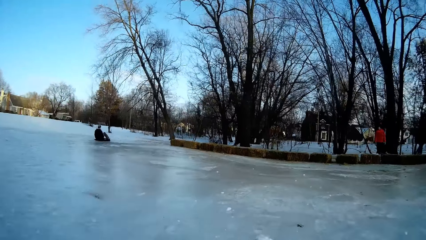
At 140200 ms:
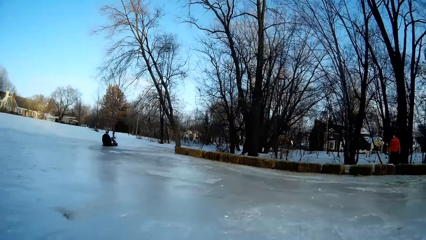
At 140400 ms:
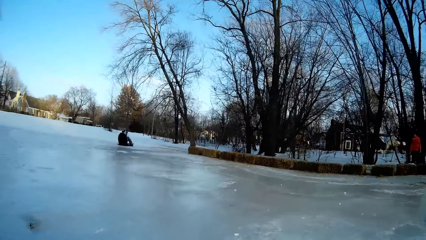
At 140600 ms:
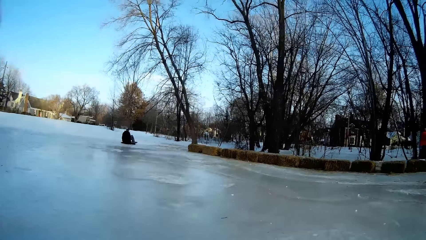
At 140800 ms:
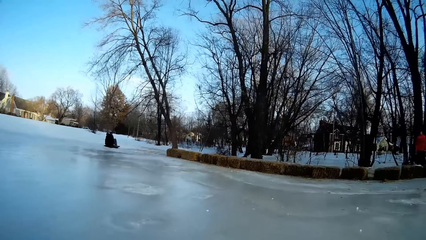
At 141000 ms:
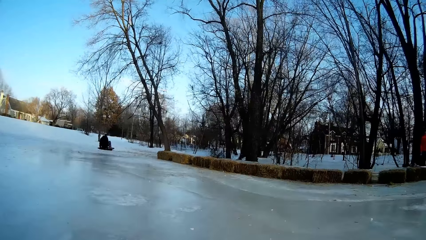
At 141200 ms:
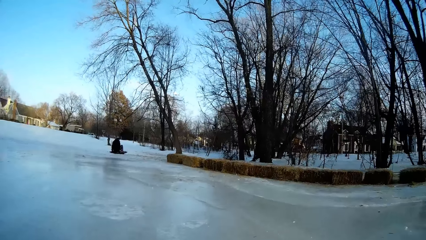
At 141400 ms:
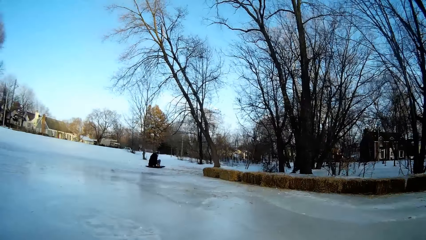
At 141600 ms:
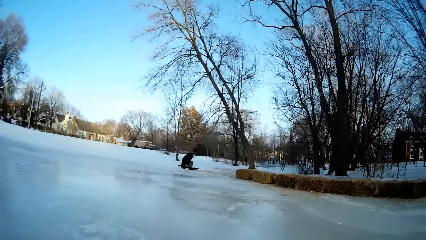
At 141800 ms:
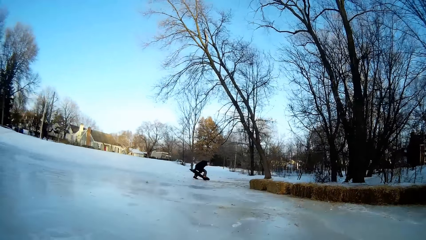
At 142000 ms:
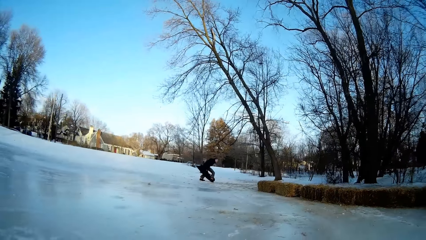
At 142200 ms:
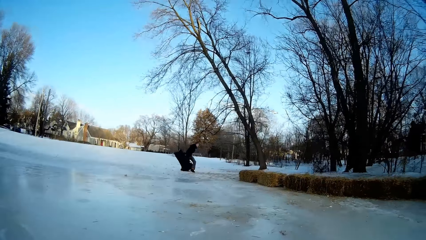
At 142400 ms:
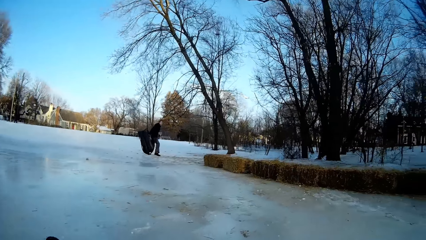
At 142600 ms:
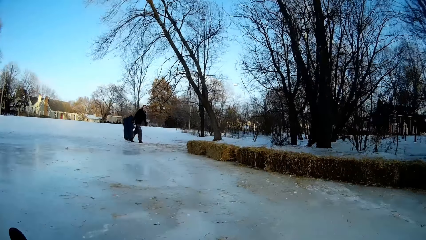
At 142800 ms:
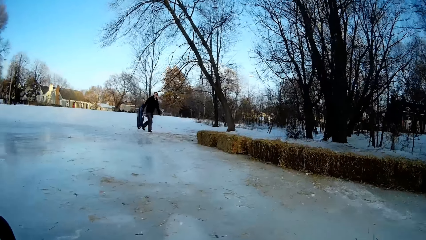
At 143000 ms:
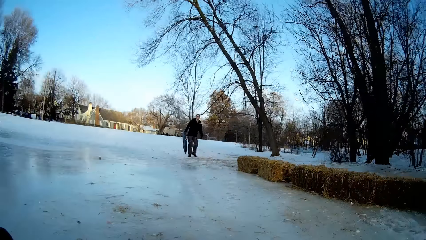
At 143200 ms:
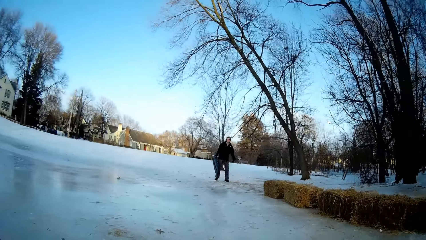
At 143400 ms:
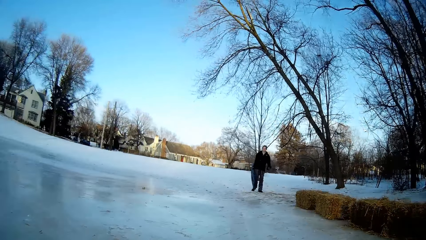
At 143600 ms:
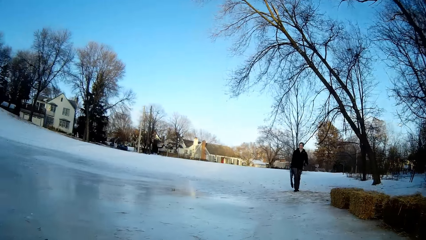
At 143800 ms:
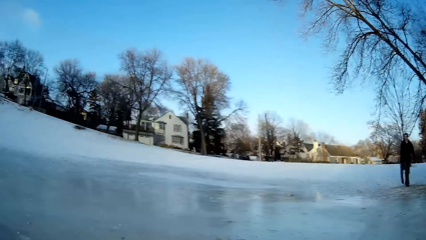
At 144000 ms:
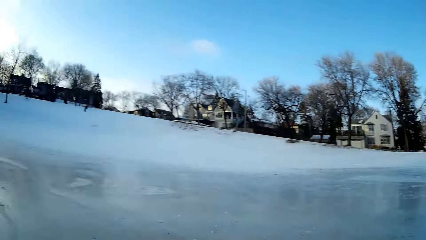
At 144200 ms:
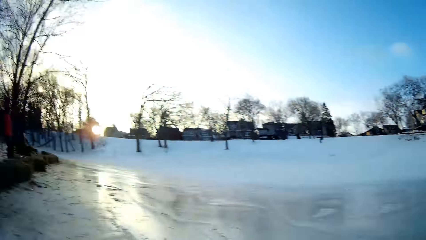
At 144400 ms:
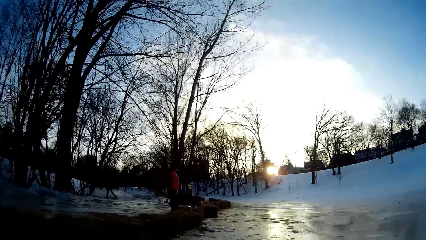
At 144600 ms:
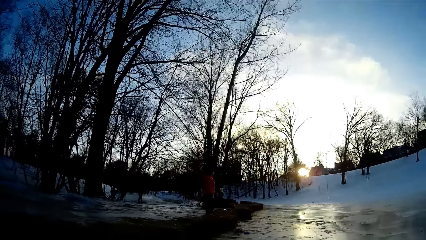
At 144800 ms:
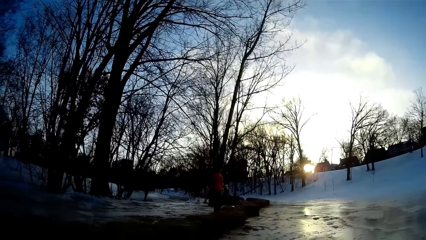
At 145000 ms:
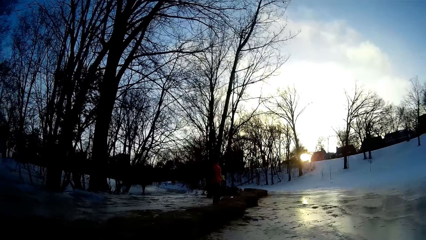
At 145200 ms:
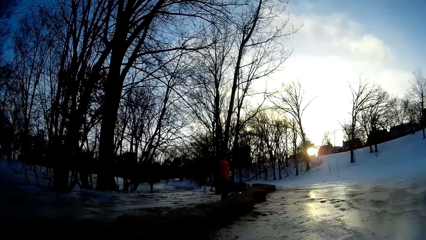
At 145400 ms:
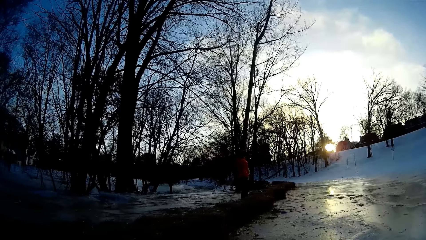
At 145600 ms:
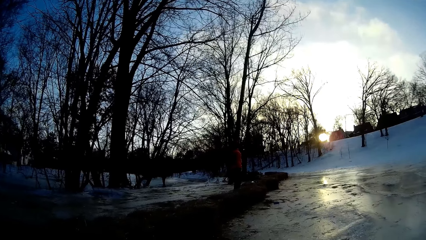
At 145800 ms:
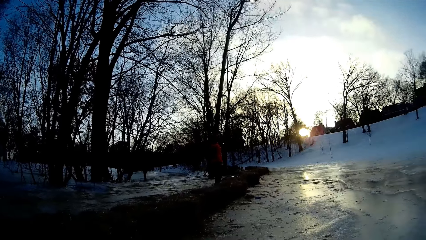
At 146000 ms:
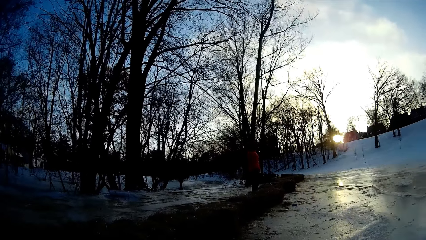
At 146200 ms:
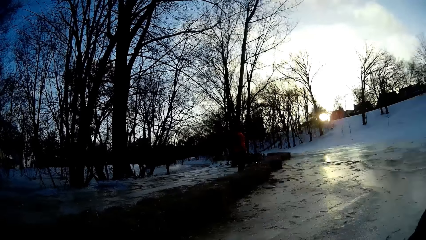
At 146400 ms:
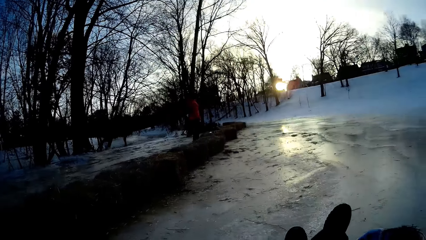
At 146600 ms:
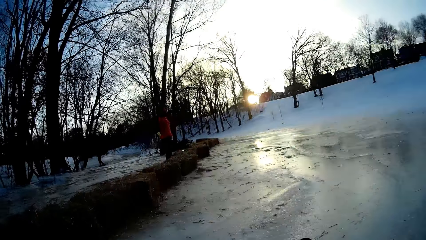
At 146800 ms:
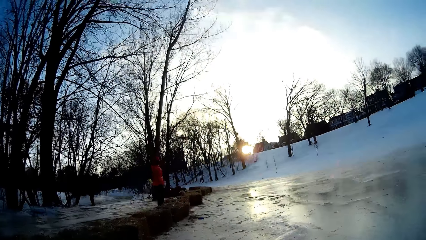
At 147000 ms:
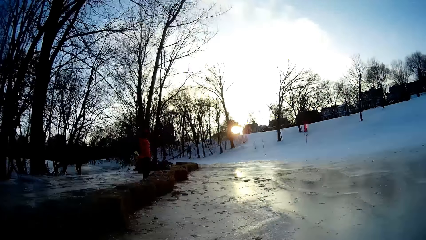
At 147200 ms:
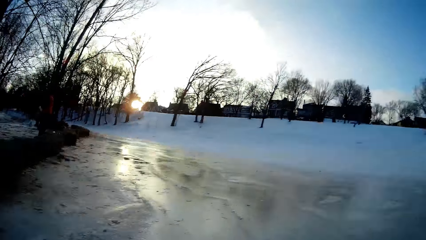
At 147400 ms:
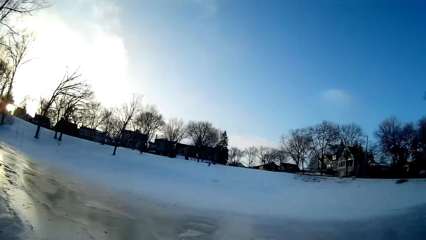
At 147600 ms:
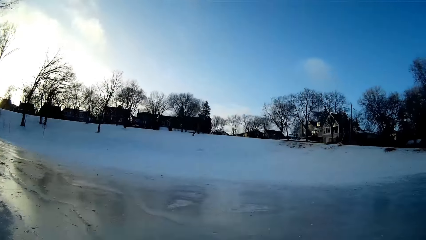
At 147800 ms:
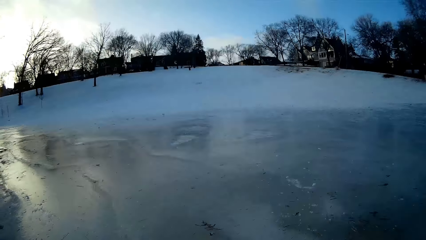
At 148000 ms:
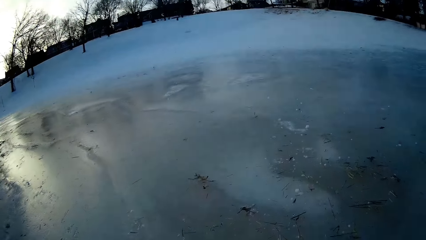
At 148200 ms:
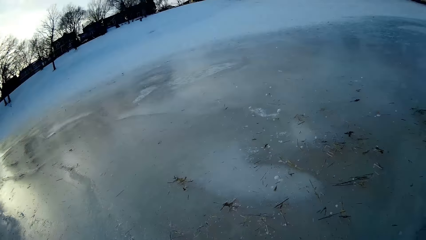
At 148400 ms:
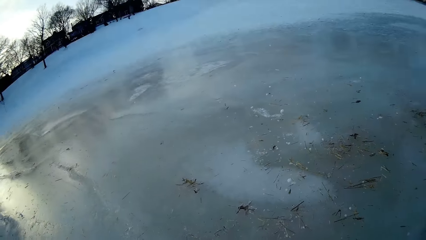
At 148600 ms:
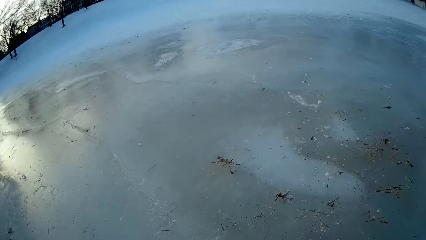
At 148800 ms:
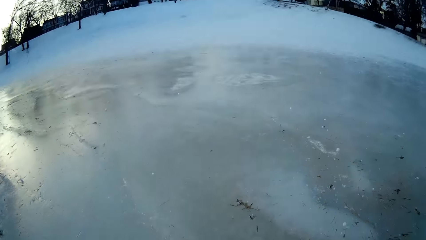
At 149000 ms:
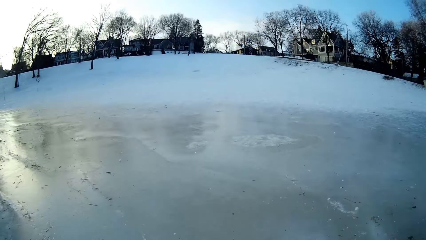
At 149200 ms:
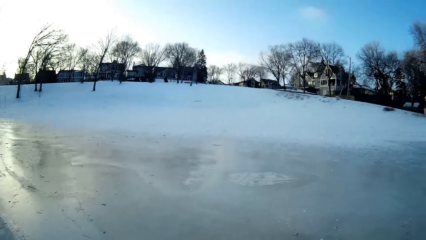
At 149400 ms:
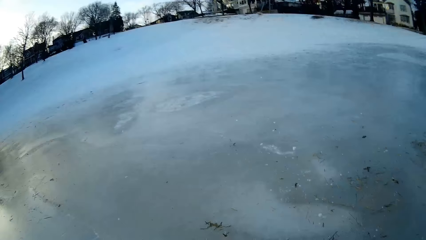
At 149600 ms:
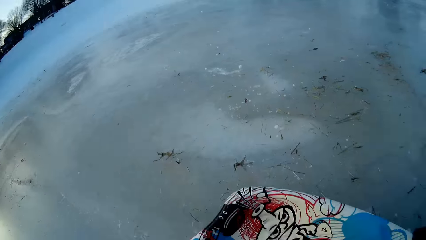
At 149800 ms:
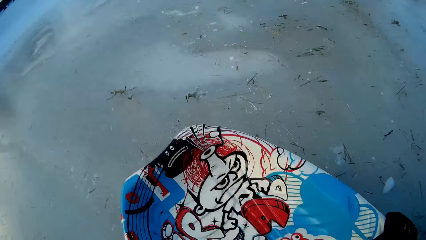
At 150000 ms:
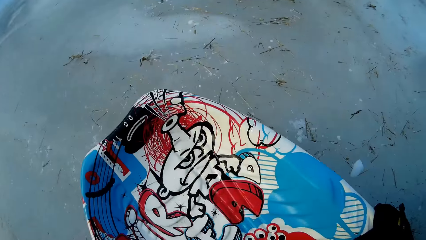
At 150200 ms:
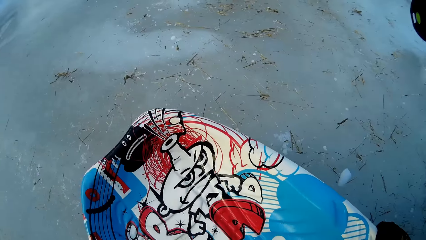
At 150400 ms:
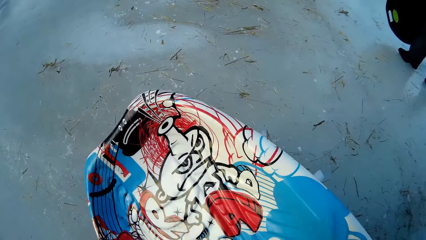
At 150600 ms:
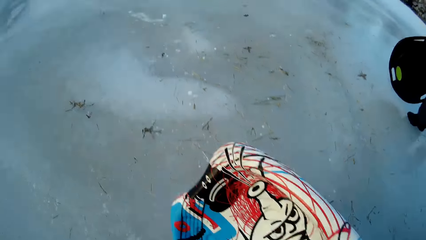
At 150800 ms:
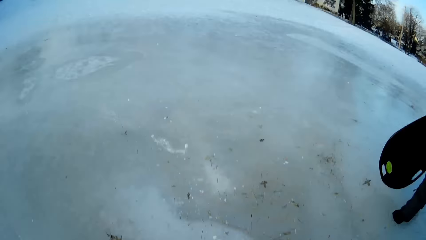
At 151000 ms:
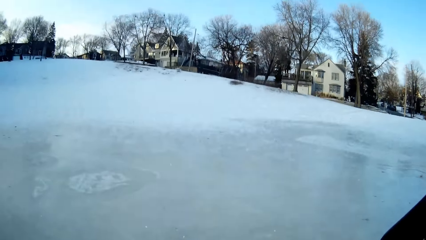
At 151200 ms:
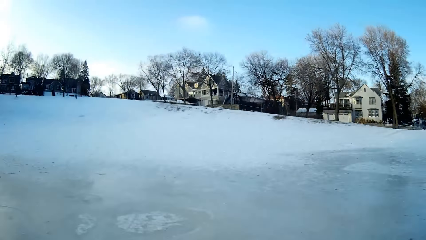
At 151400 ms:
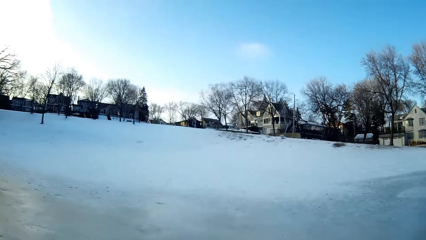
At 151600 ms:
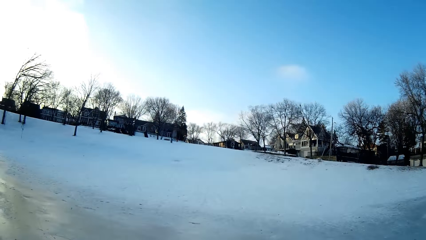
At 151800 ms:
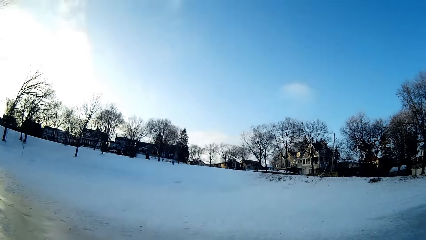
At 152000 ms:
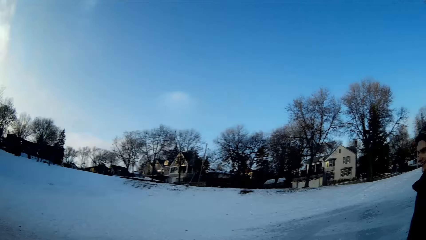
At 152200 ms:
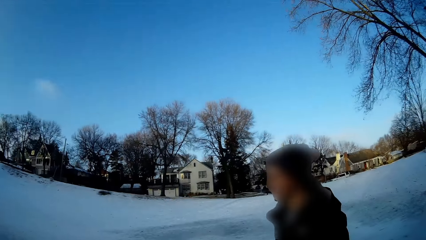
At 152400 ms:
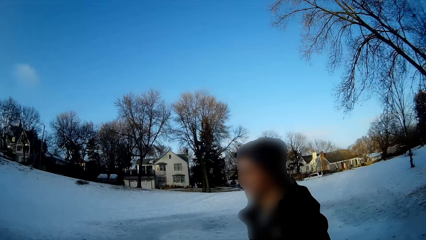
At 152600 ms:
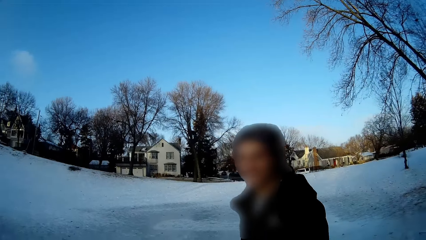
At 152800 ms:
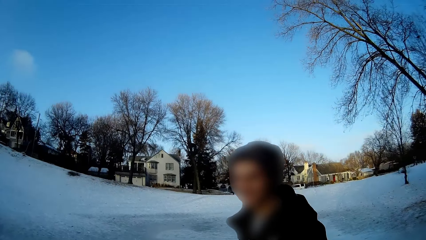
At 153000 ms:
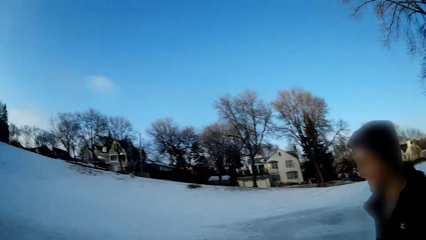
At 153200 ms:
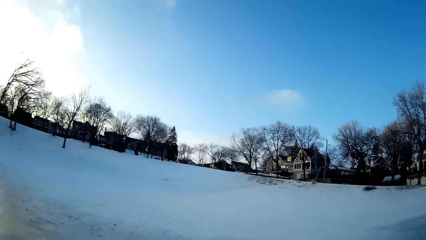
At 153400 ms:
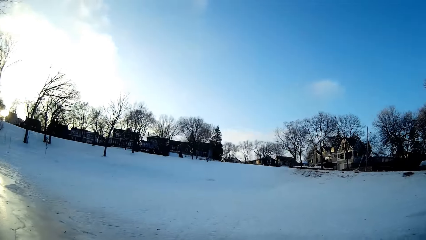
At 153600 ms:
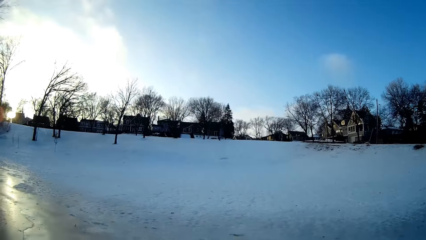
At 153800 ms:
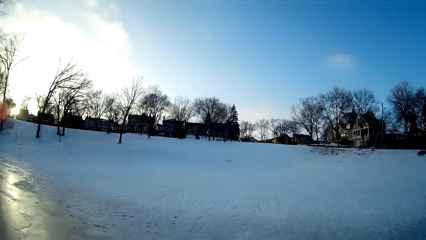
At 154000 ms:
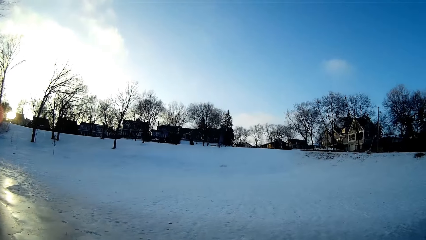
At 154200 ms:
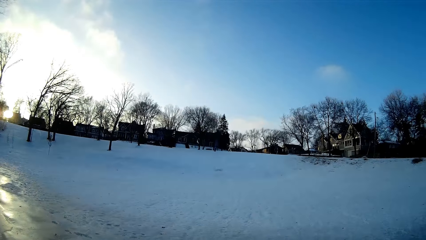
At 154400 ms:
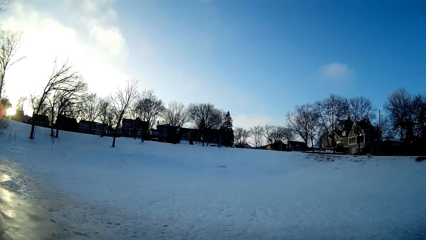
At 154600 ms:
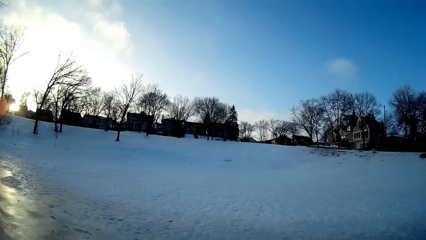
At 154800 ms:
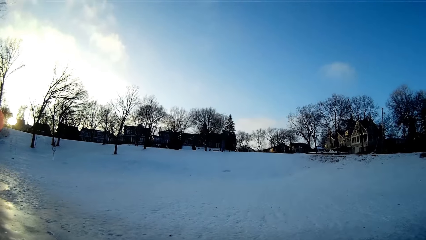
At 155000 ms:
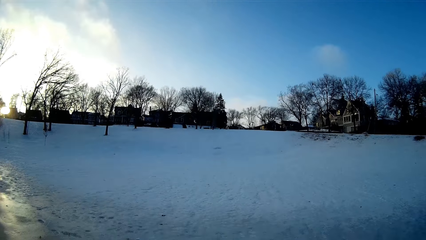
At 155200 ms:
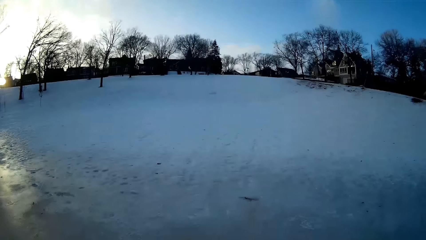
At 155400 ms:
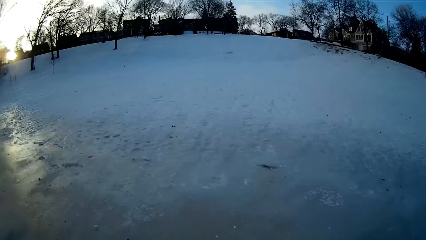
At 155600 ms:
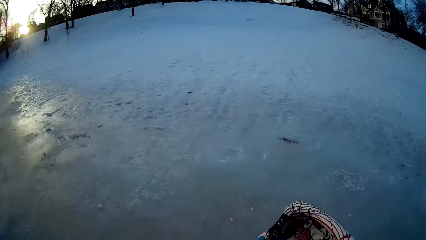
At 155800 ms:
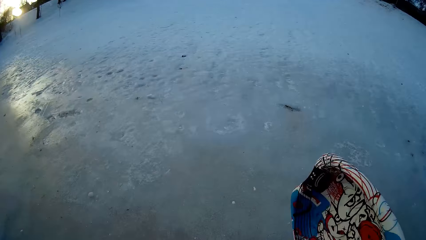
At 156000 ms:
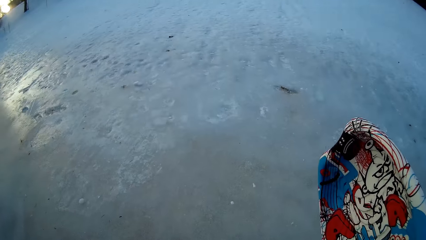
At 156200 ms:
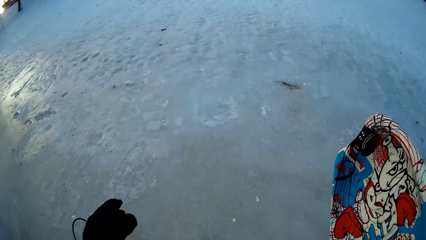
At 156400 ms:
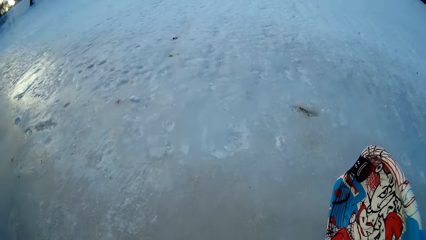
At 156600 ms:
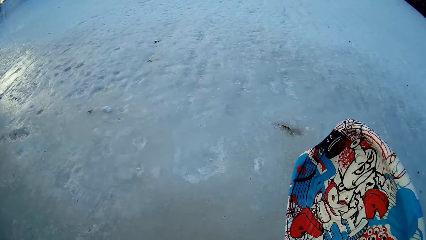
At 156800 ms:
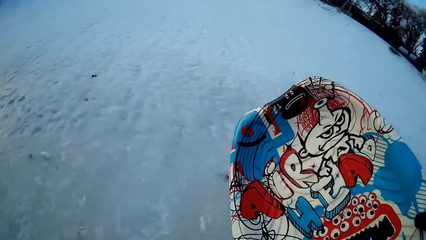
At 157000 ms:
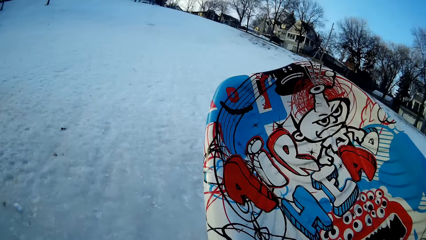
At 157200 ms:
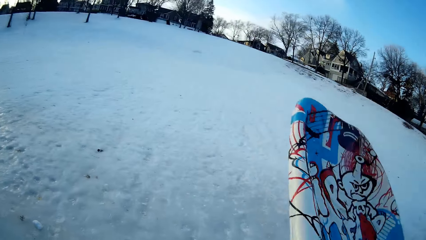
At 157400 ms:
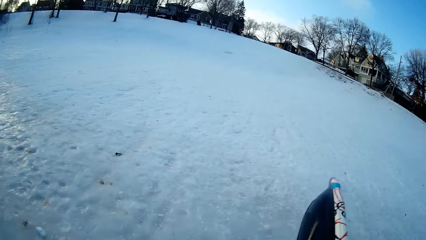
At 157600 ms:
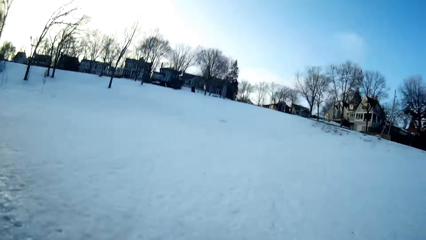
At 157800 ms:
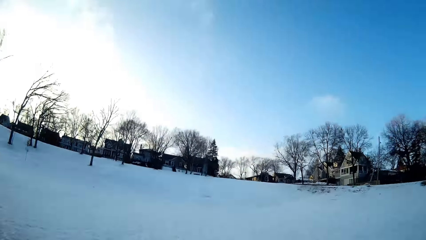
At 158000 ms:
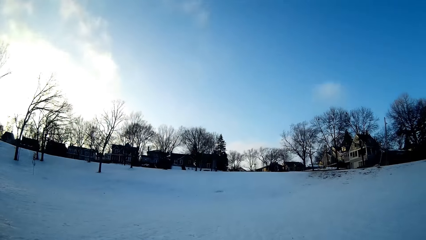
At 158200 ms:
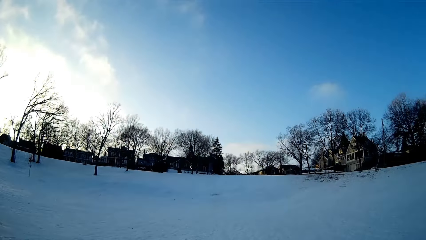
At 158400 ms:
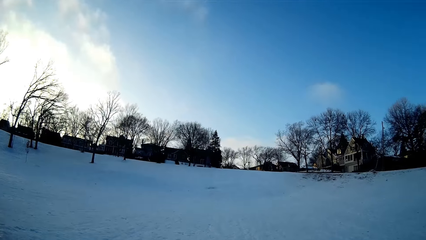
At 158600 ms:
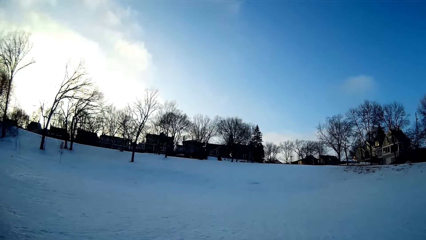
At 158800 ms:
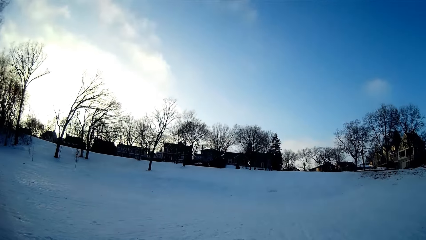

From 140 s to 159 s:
A man stands up from the snowboard. The man holds his snowboard. The camera wearer holds the snowboard in his right hand. He walks along the snow area.
